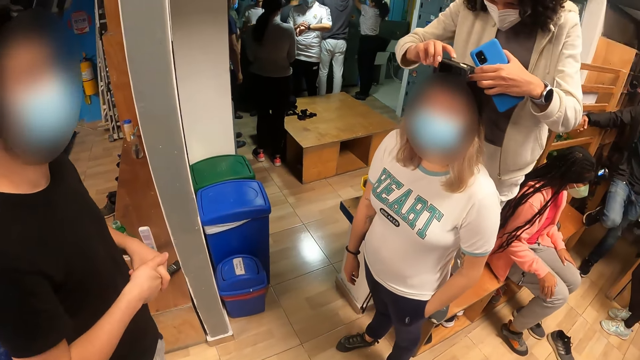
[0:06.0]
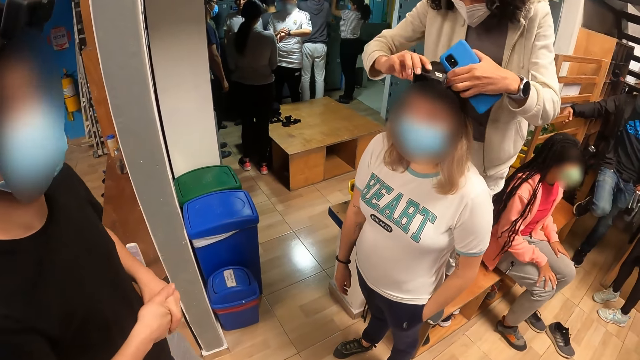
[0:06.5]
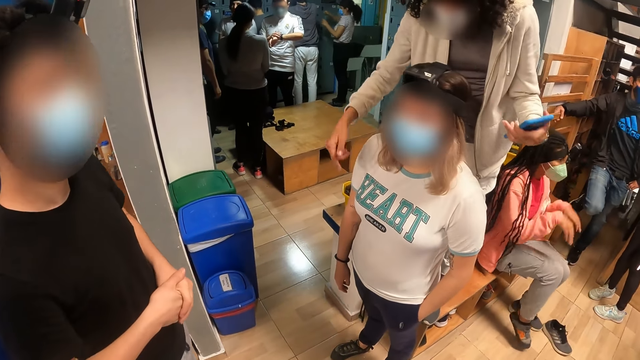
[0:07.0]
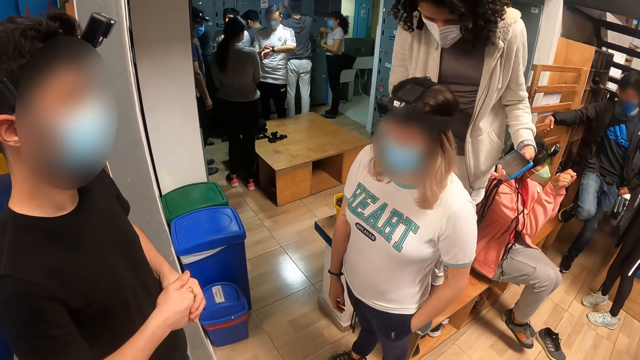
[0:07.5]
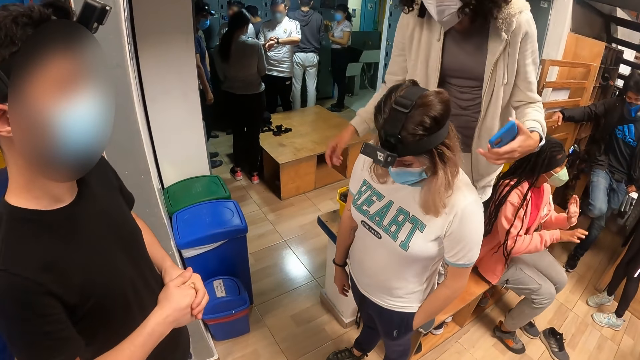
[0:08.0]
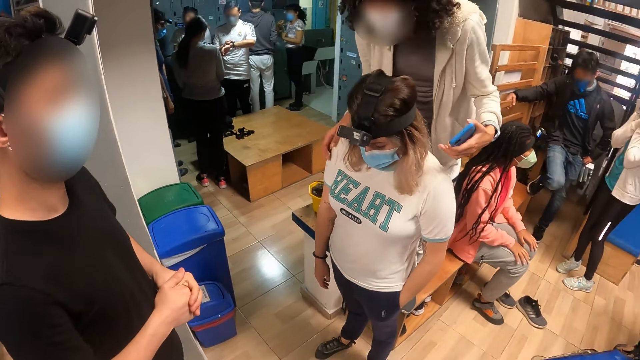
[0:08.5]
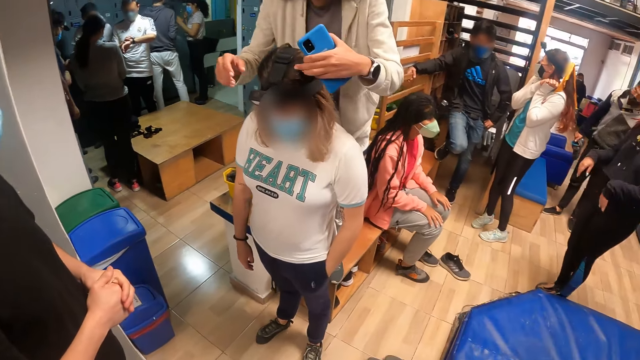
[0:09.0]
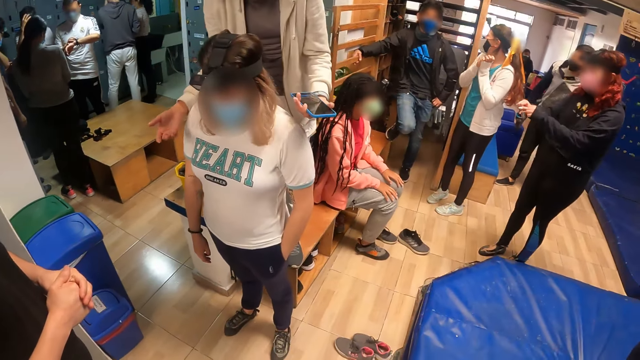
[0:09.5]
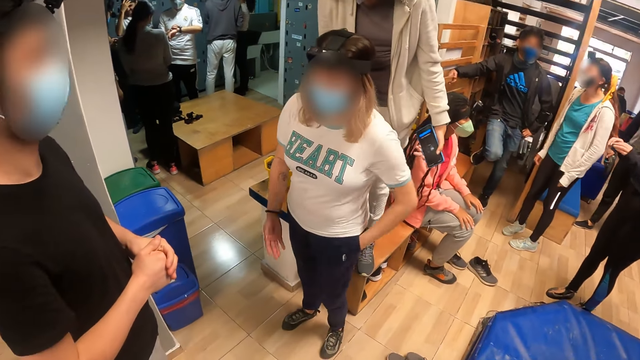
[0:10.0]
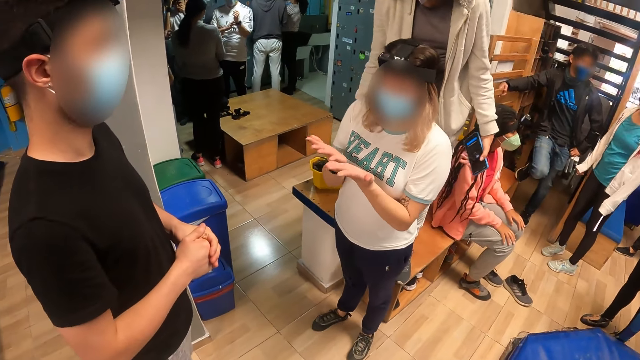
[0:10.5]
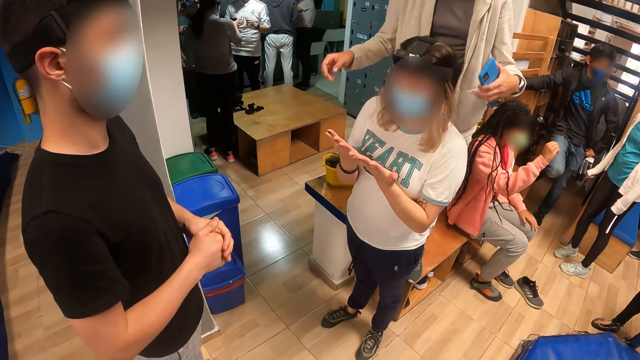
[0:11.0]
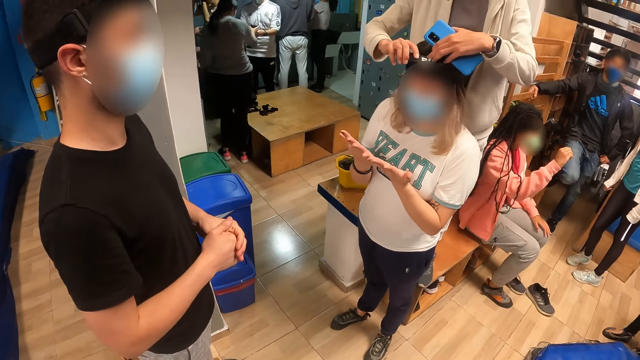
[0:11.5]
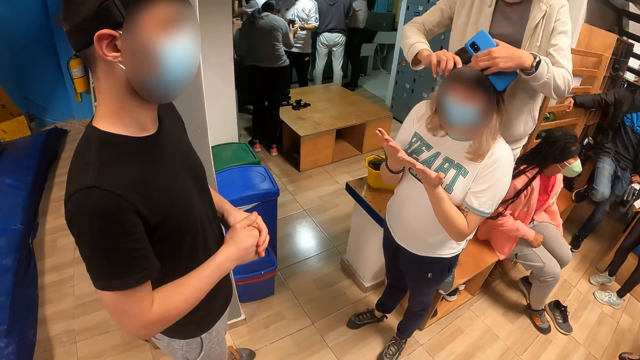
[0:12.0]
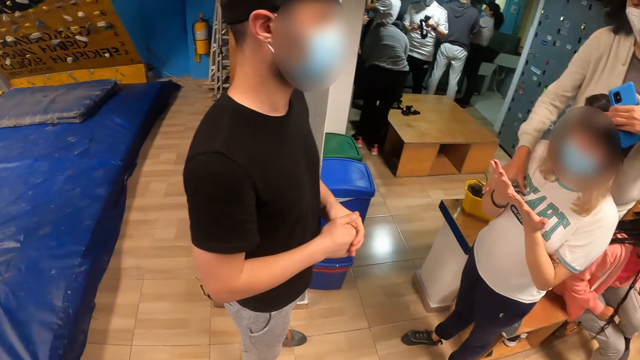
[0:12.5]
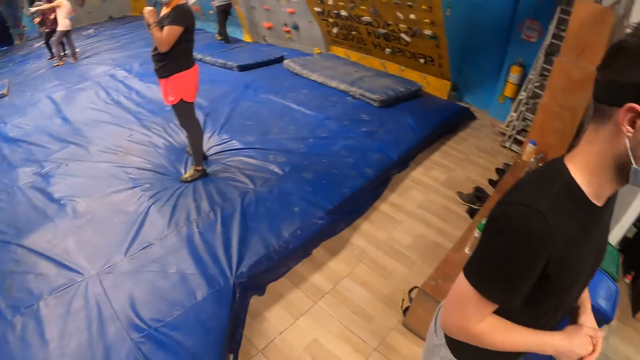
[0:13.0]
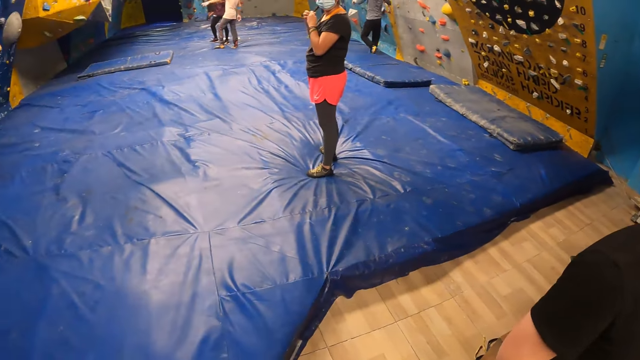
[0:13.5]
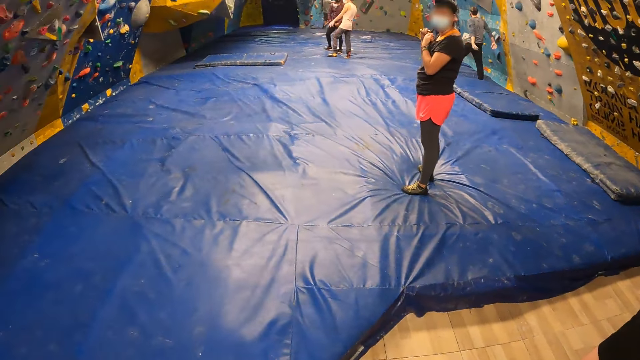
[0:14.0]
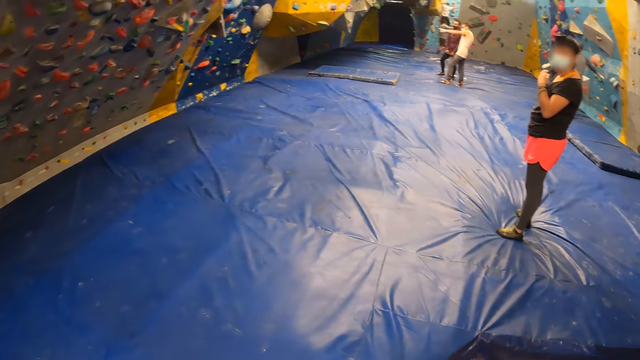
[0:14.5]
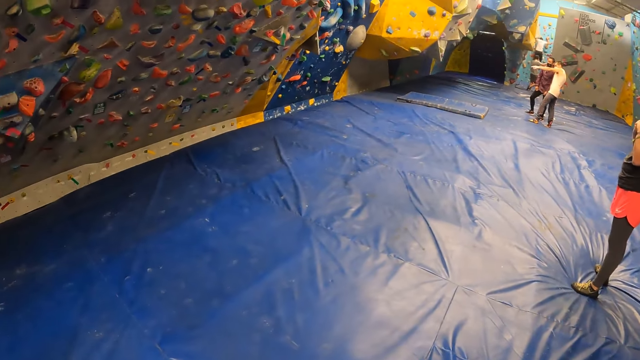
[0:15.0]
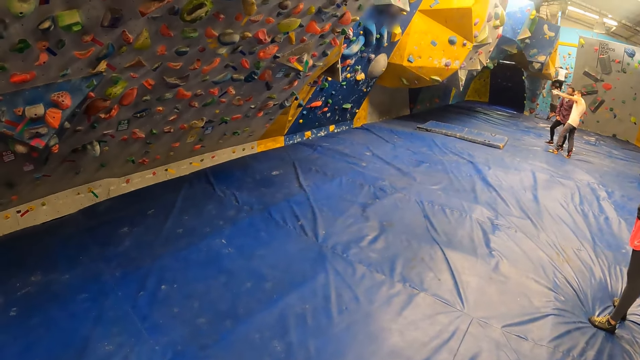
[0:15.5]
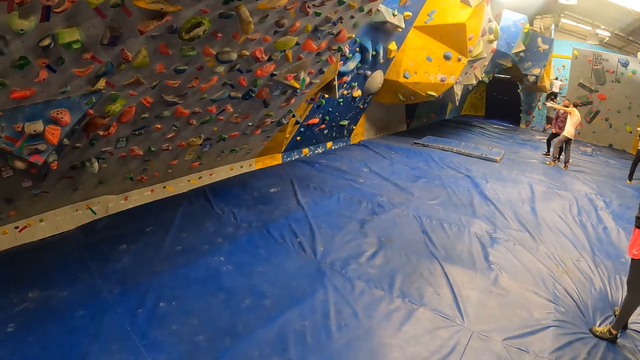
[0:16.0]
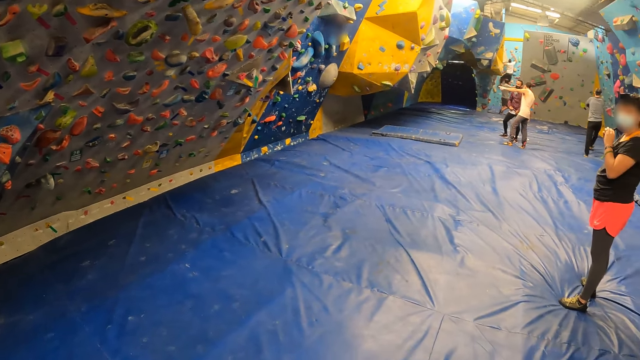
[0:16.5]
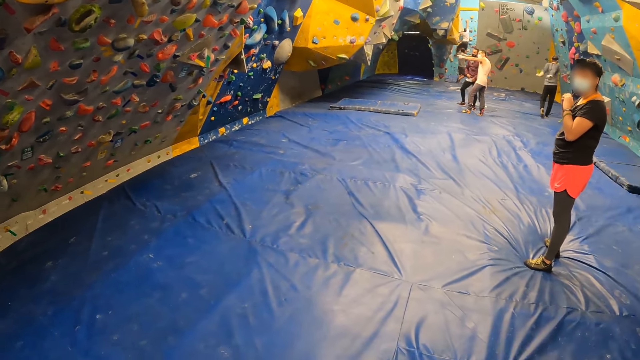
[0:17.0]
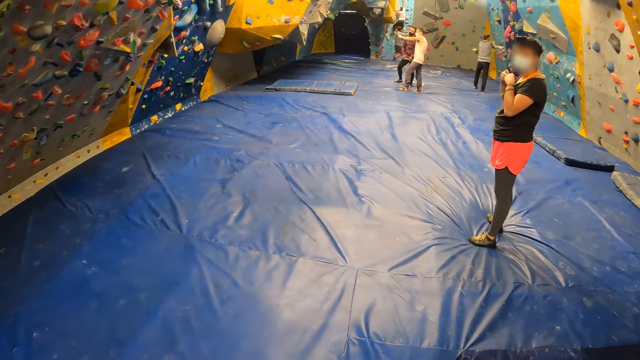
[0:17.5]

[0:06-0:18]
A woman adjusts the camera on another woman's head with her hands. The first woman removes her hands from the other woman's camera. The other woman stretches her hands towards a man. A lady looks at her hands. The first woman adjusts the camera on the other woman's head with her hands. Another woman lowers her right hand. The camera wearer looks around.

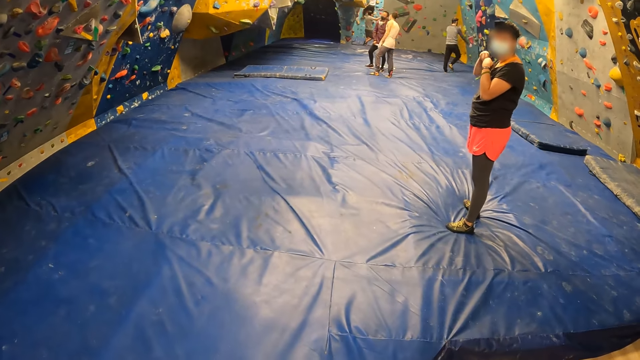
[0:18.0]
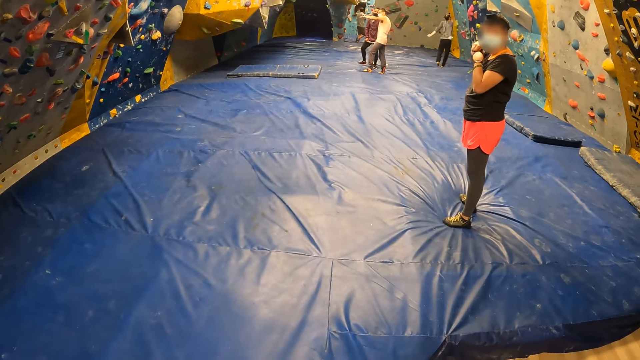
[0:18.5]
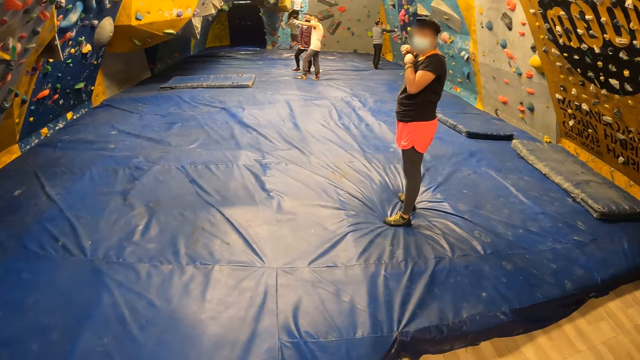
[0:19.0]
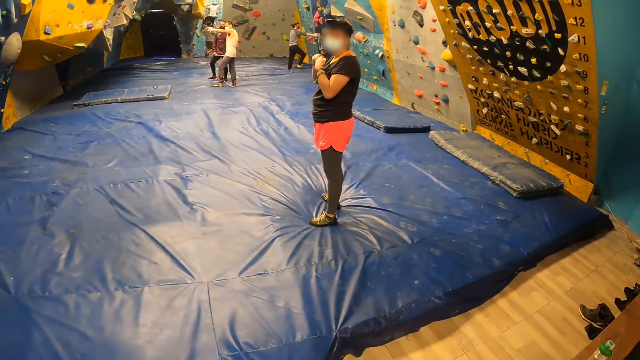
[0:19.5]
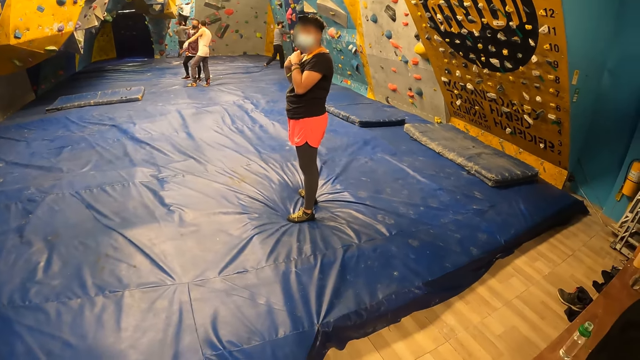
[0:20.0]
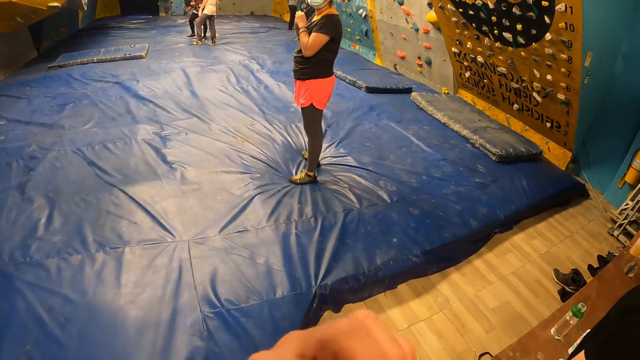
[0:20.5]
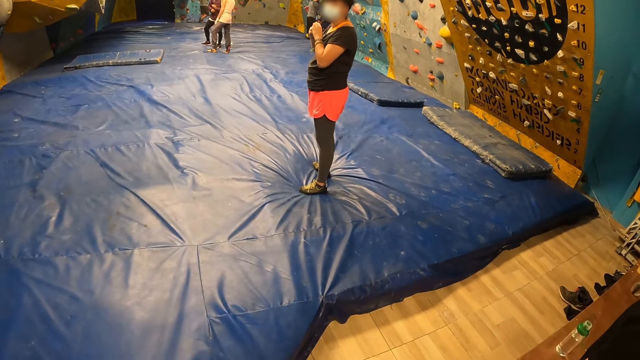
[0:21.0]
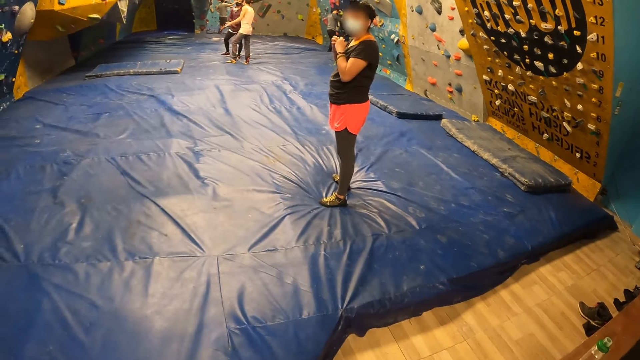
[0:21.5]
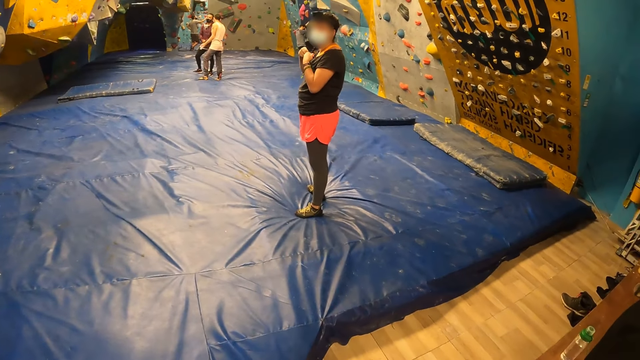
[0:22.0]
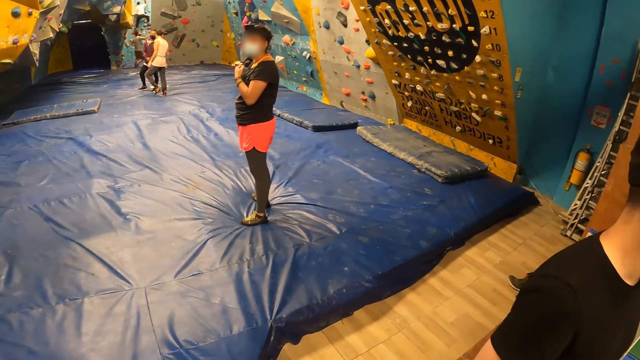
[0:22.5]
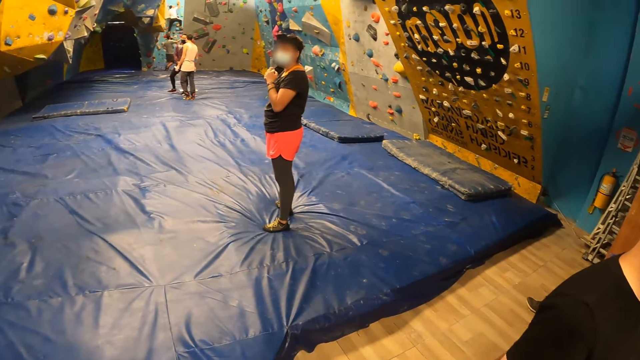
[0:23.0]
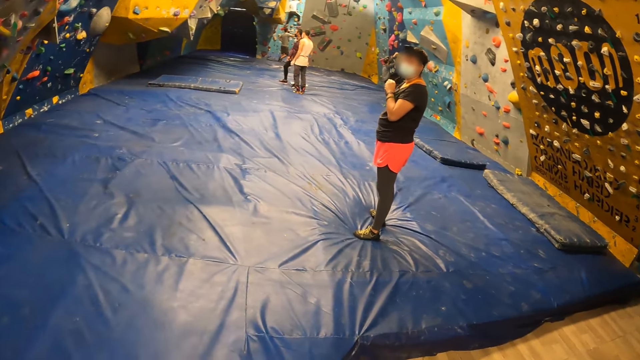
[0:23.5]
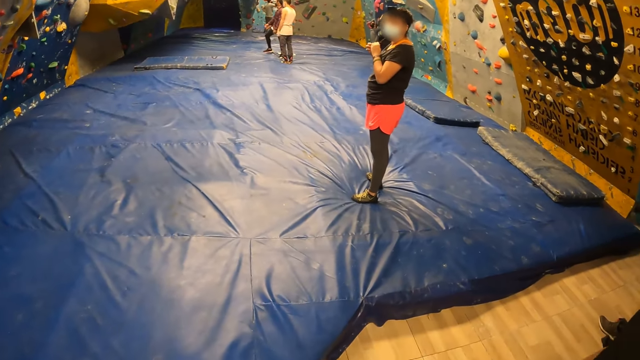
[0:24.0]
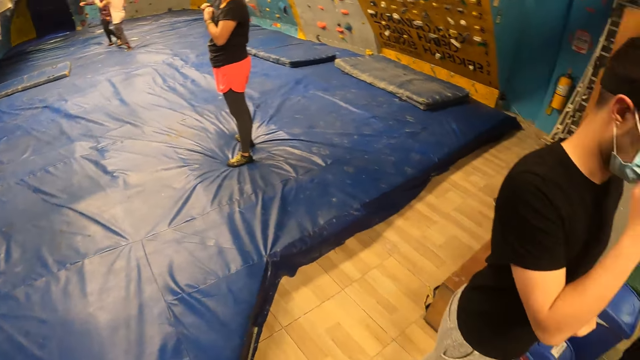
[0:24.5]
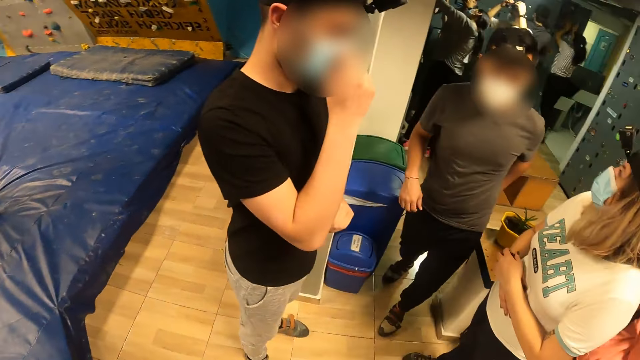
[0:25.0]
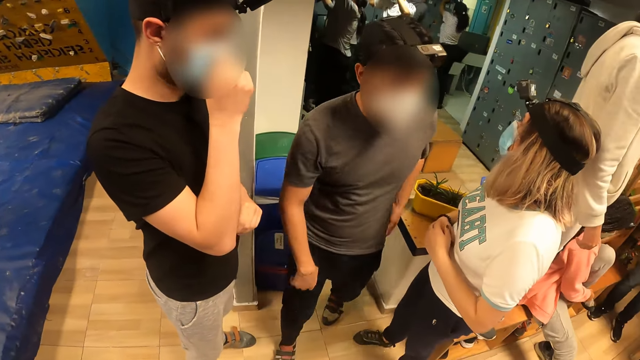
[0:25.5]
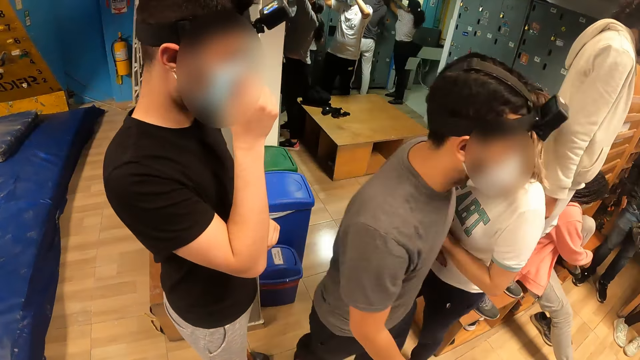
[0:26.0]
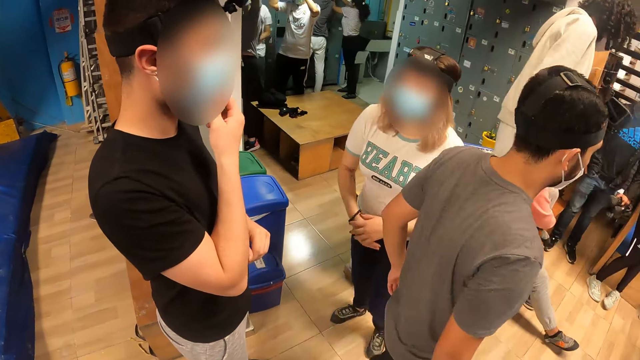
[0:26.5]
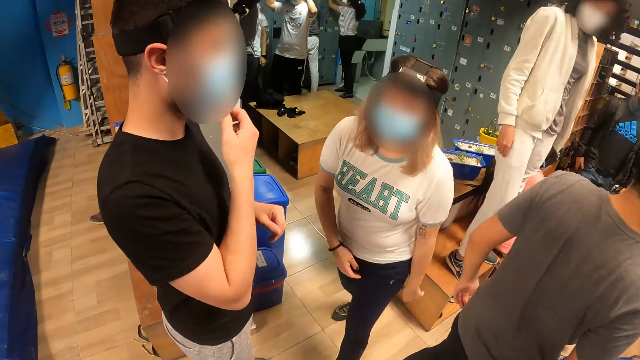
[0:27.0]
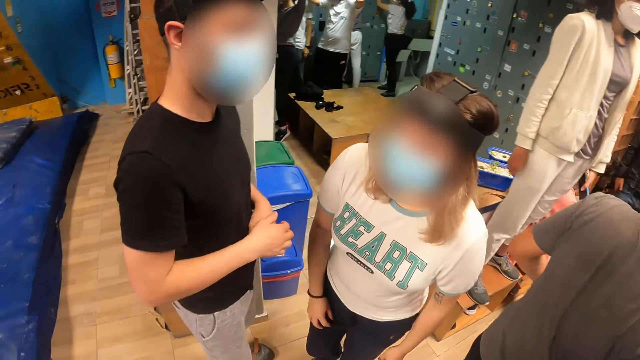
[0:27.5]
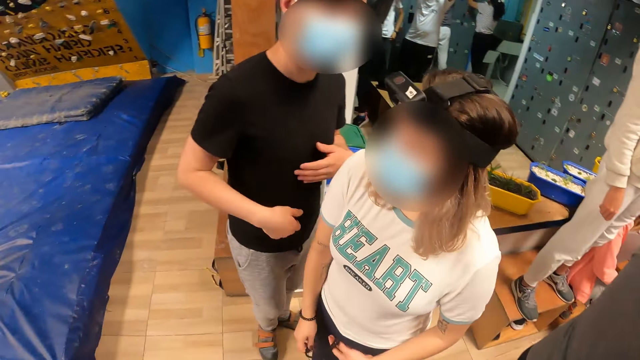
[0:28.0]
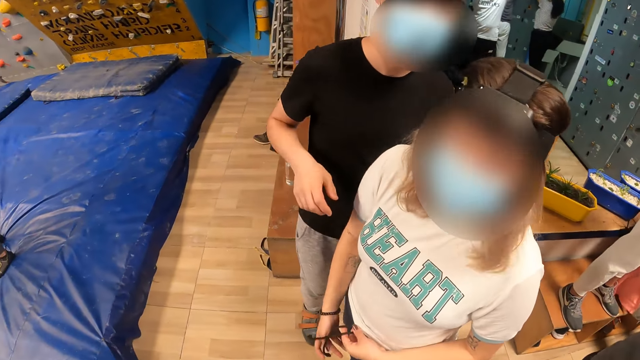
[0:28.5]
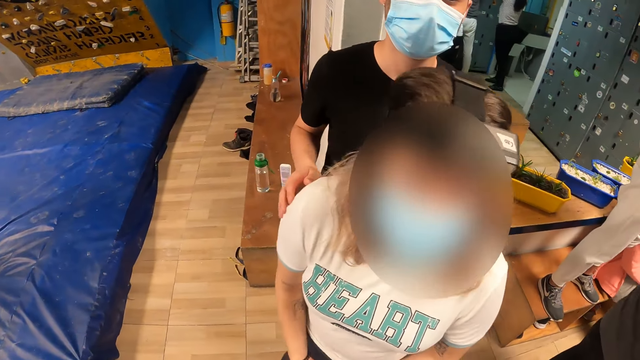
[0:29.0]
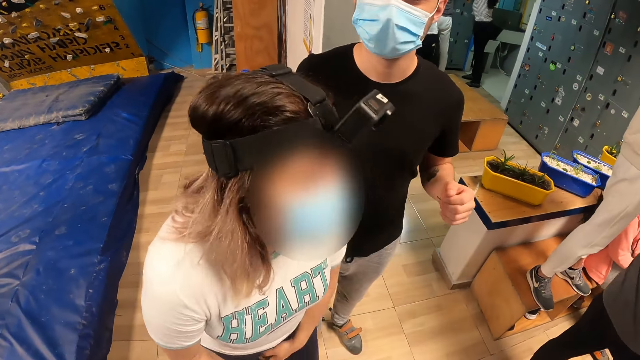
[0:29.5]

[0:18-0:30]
A lady scratches her hand. A man touches his nose. Another man walks across the camera wearer. The lady walks around. The camera wearer interacts with the first man. The first man touches the woman with his right hand. The first man converses with a person.
